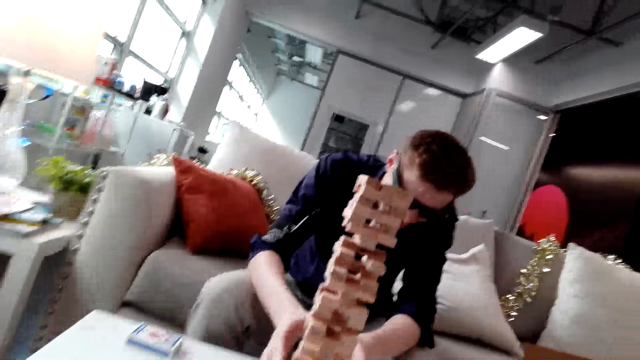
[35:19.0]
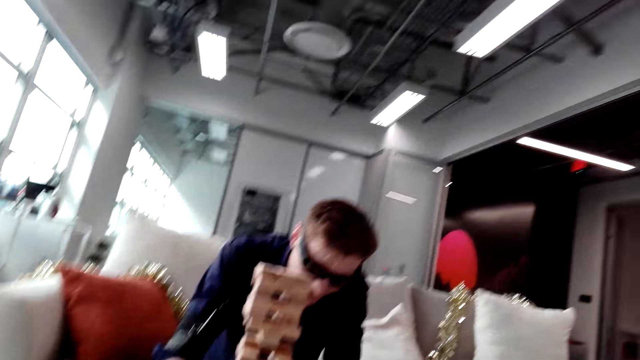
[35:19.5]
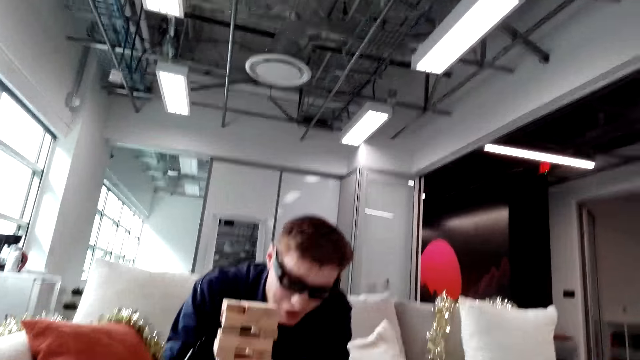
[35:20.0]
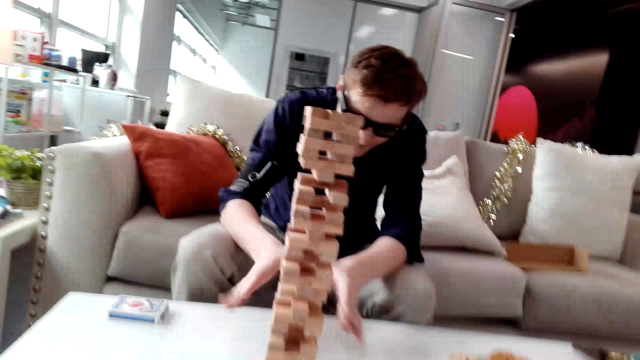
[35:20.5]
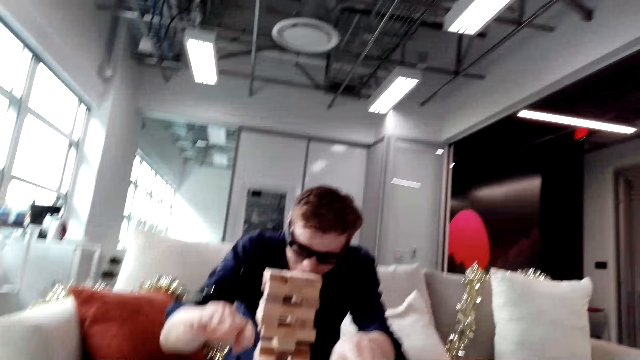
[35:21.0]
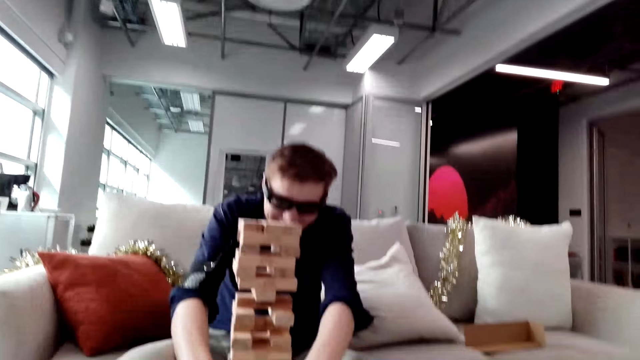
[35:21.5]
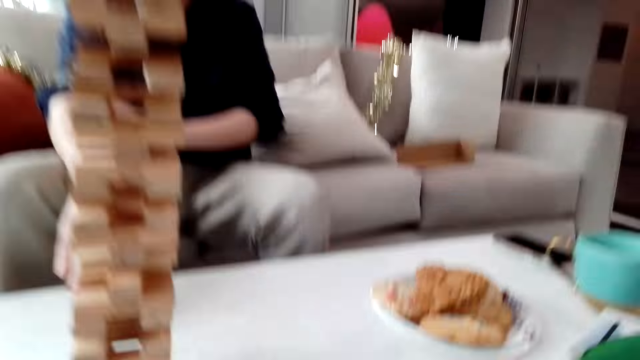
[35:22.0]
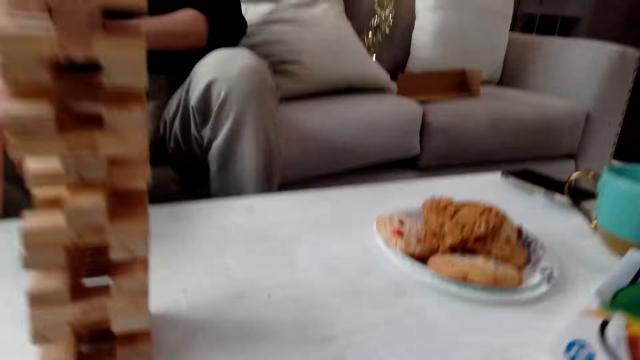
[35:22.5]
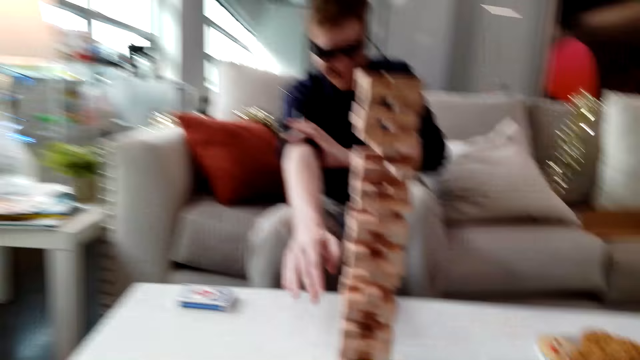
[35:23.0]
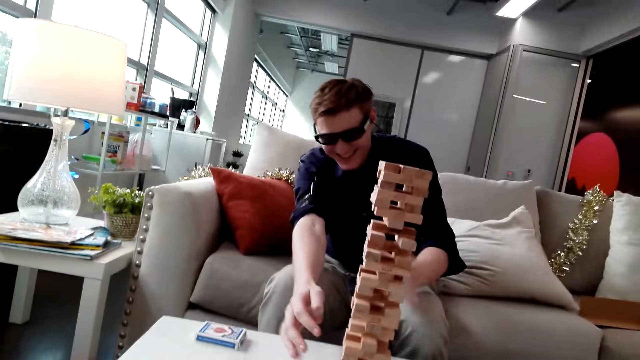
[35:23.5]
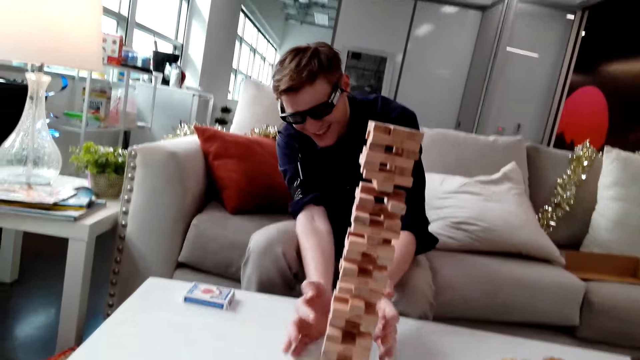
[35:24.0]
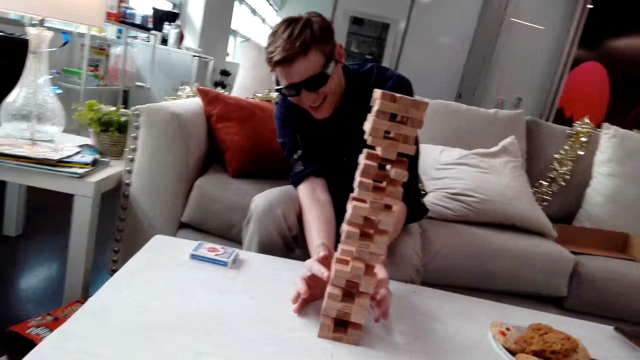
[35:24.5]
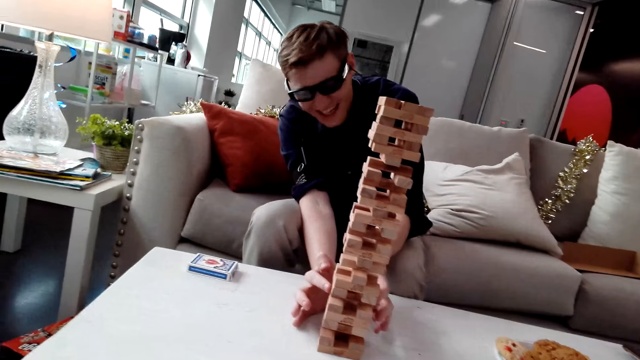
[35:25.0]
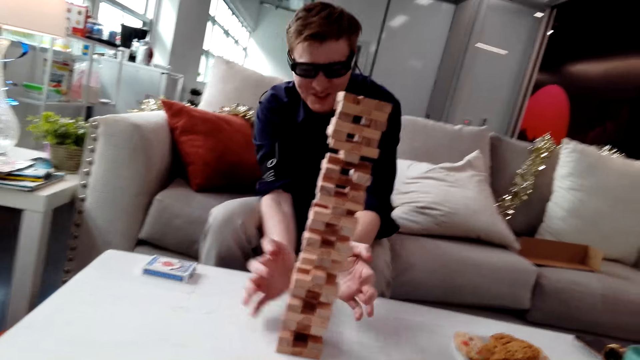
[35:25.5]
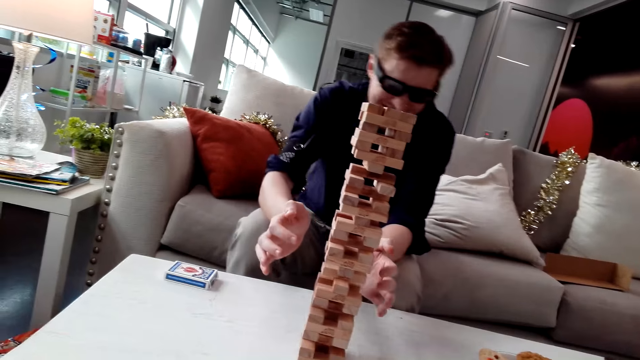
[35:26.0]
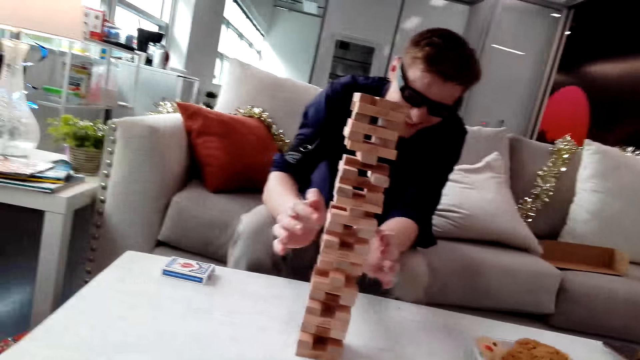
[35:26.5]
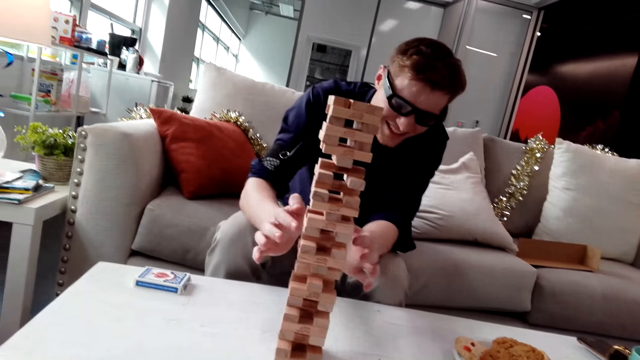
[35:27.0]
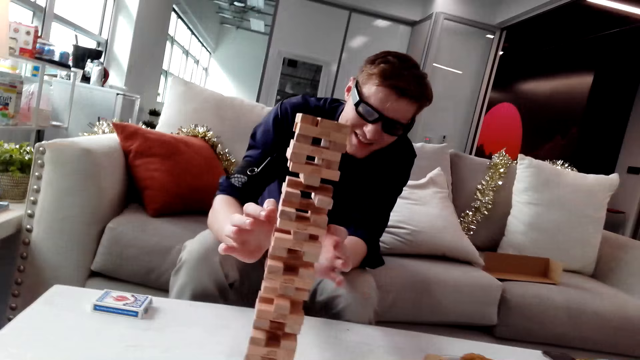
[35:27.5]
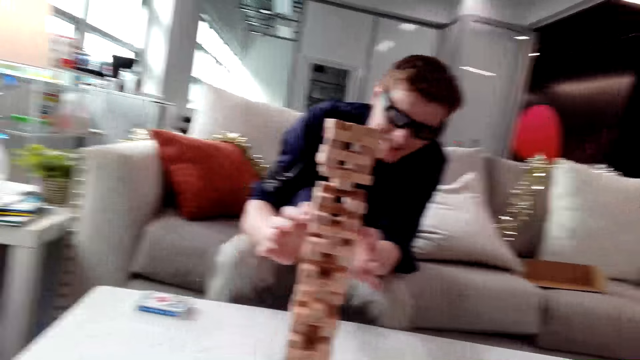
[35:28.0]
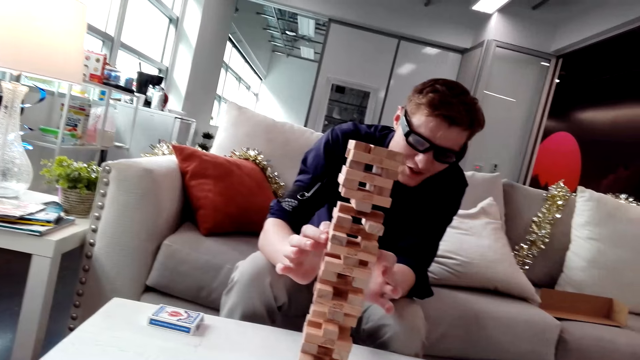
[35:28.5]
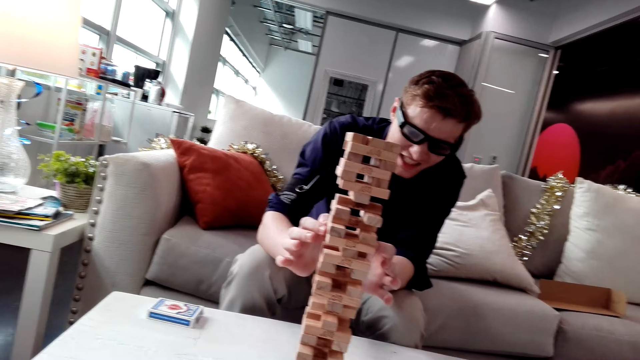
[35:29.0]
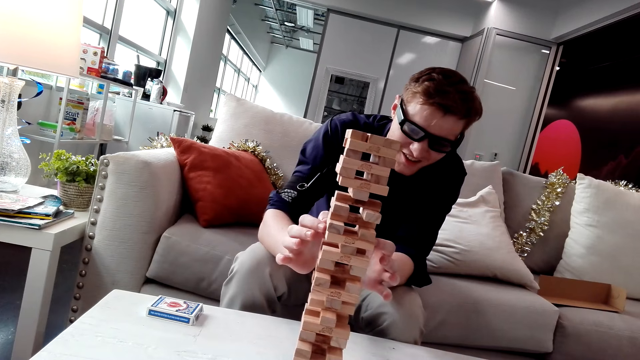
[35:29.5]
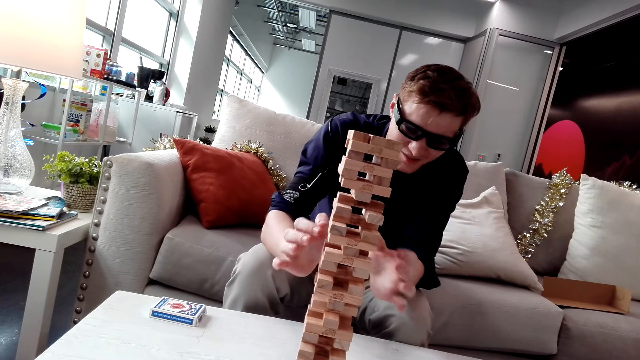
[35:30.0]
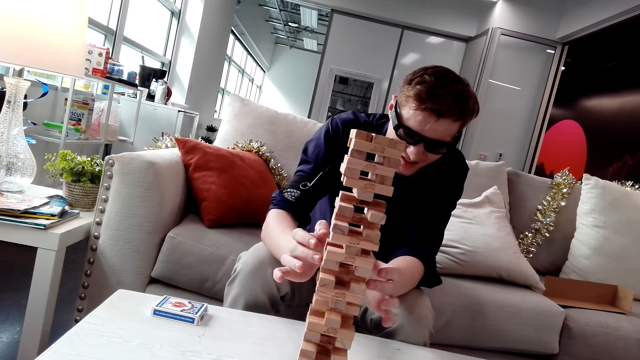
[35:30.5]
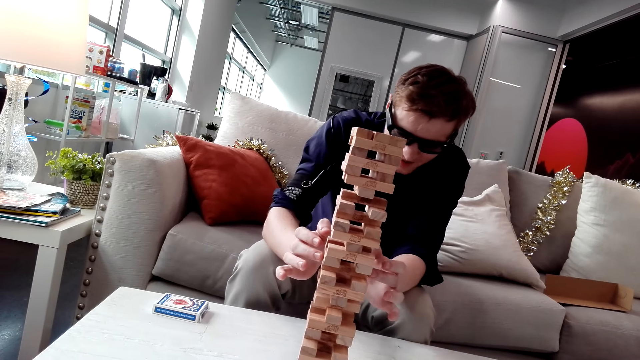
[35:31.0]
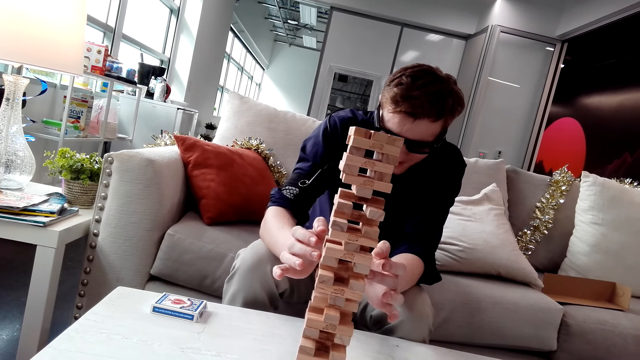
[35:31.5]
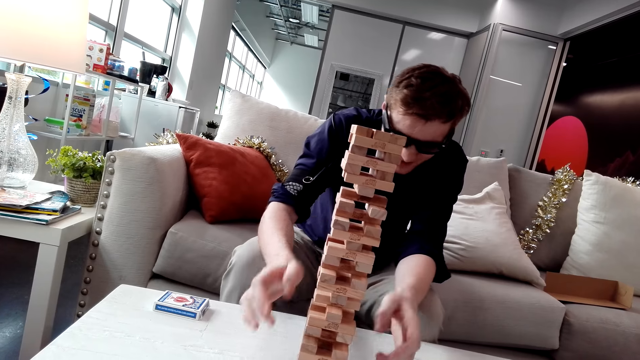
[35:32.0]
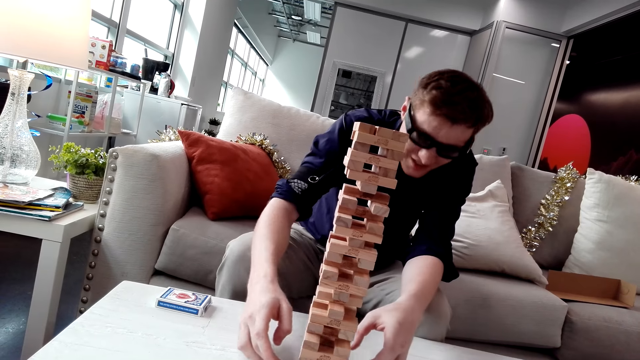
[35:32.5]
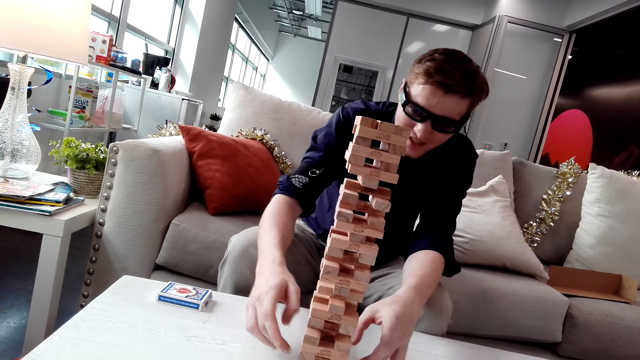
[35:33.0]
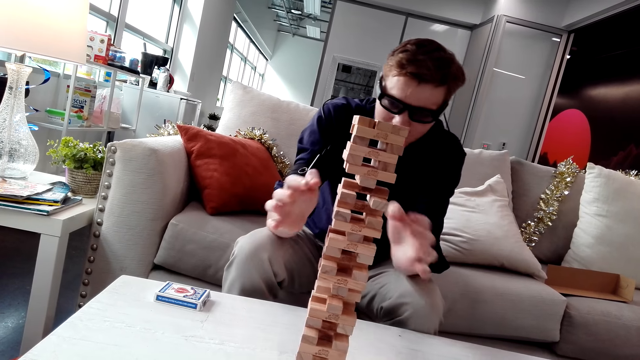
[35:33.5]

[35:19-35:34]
A man touches a Jenga block. The man touches the Jenga block again.

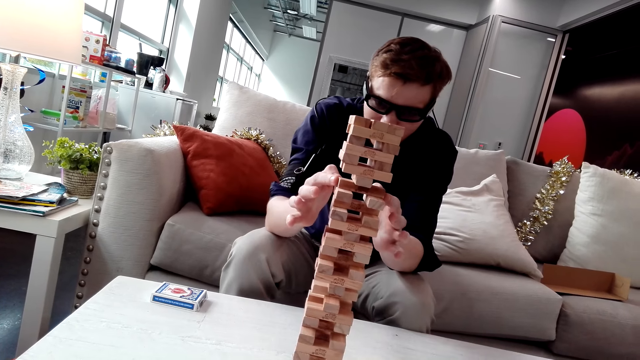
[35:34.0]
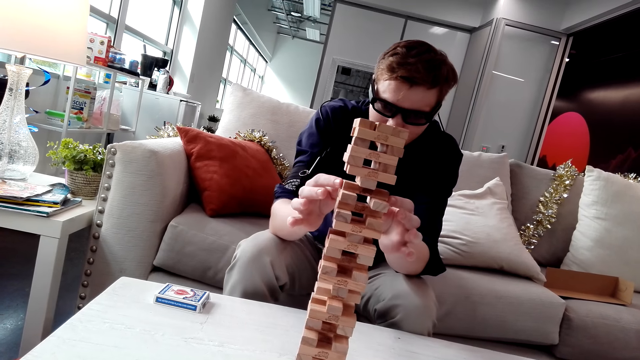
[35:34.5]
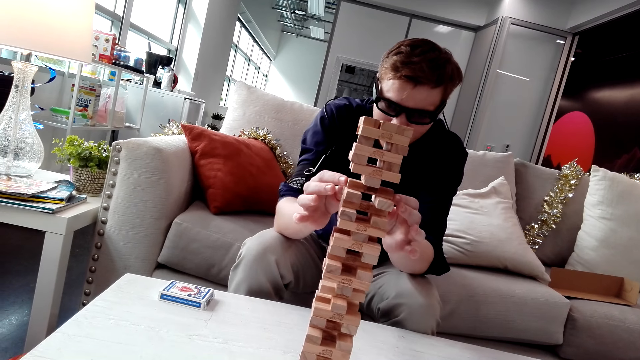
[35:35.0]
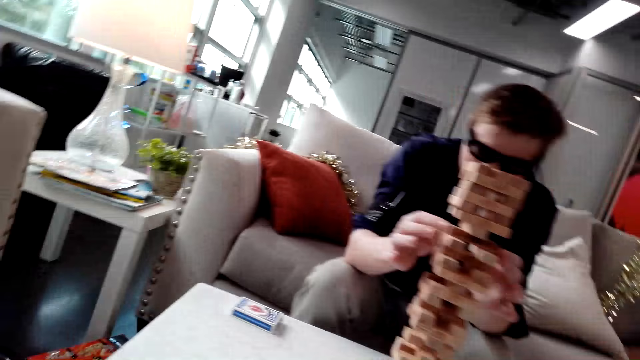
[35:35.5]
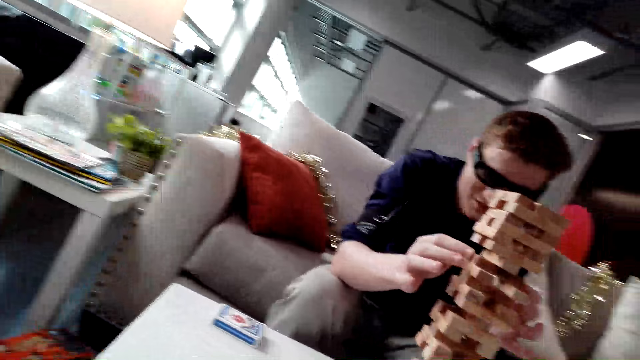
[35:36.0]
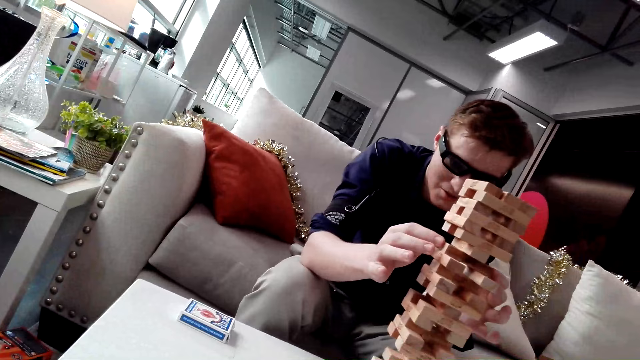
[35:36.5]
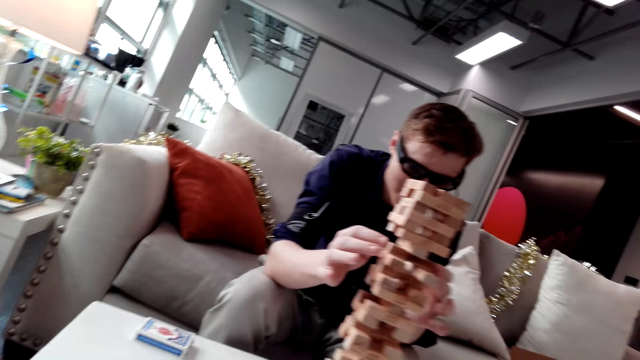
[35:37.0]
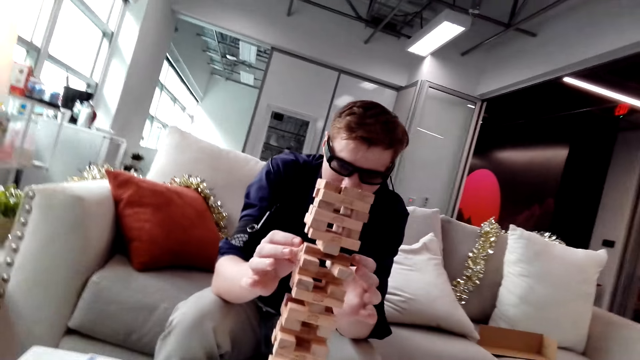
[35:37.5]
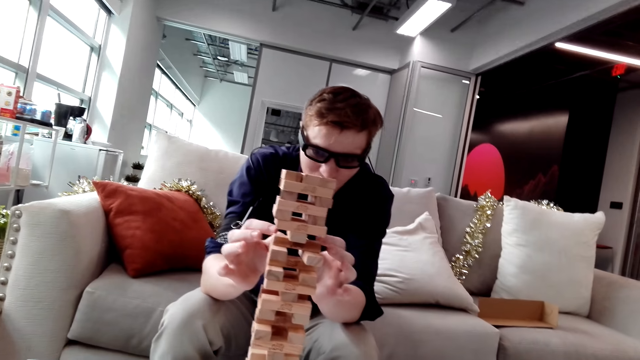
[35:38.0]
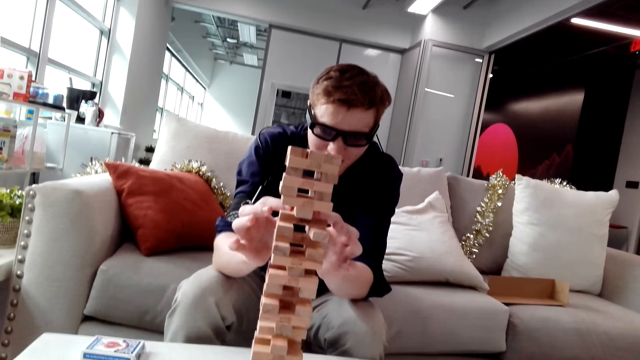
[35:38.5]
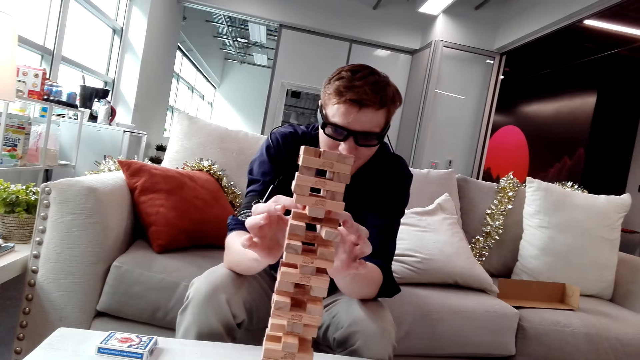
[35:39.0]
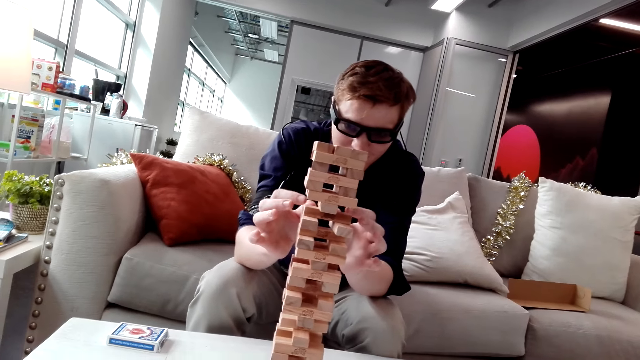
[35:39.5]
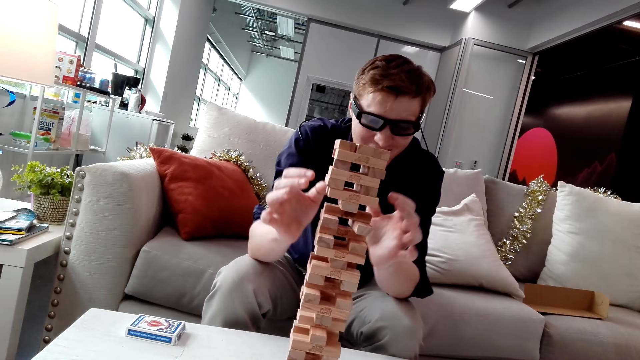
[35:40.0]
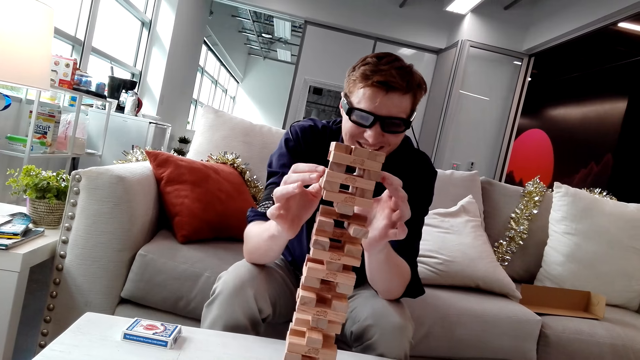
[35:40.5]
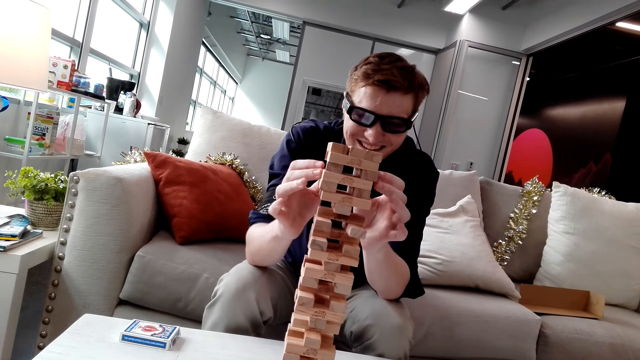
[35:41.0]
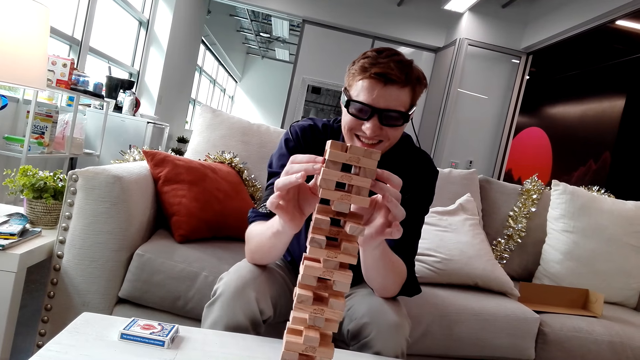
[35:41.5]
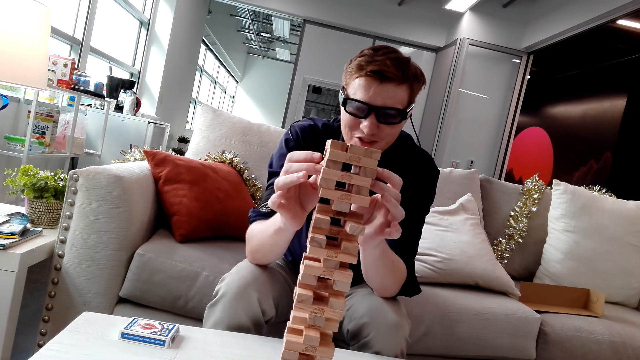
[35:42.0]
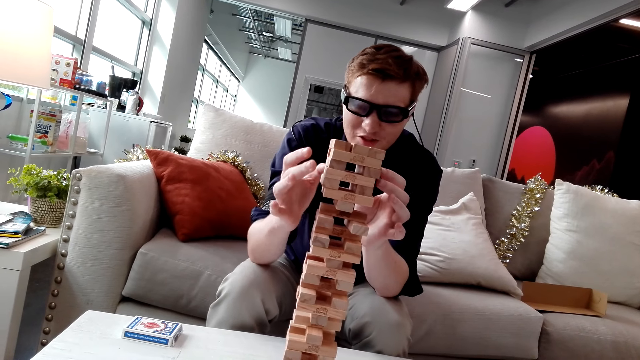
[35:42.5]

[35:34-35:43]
A man touches a Jenga block.
